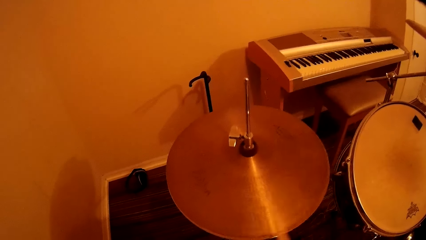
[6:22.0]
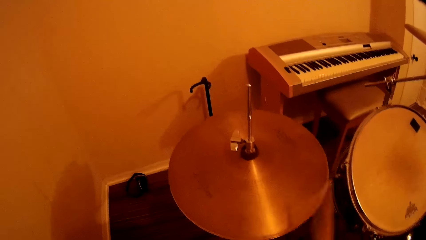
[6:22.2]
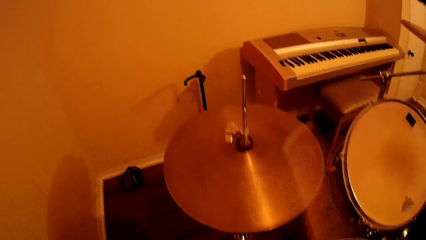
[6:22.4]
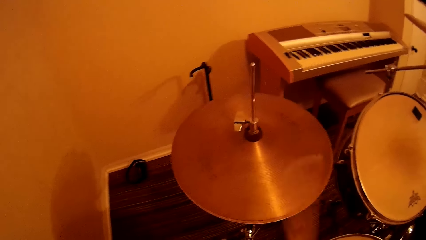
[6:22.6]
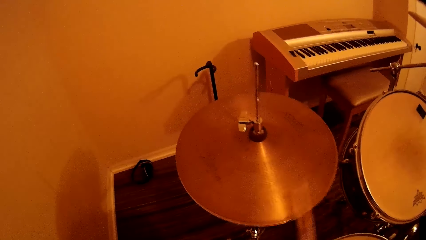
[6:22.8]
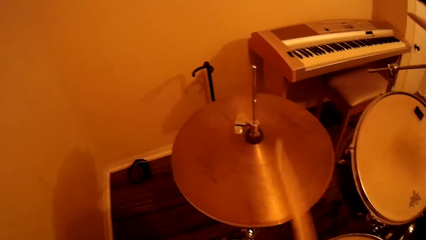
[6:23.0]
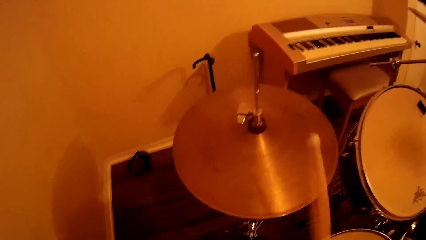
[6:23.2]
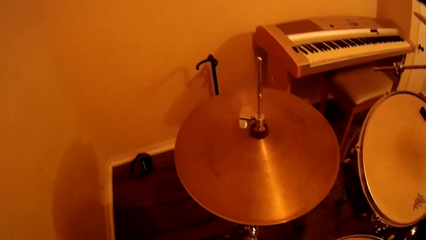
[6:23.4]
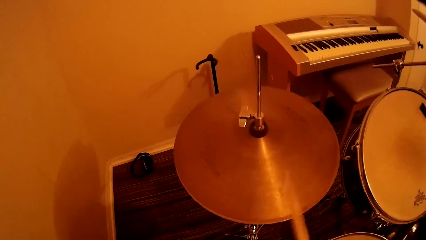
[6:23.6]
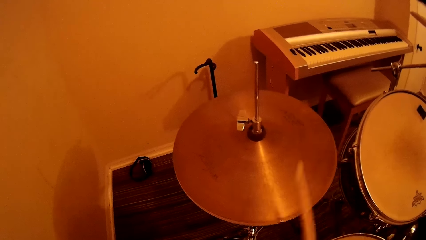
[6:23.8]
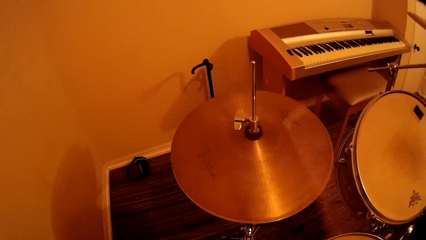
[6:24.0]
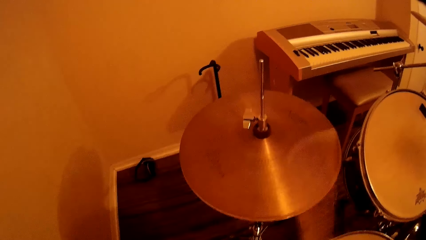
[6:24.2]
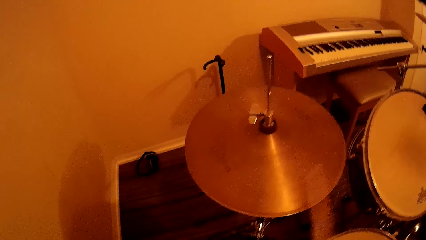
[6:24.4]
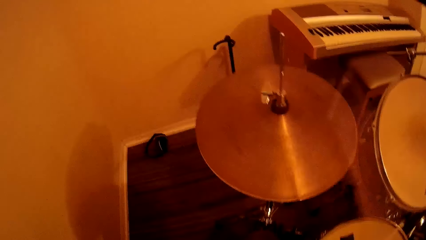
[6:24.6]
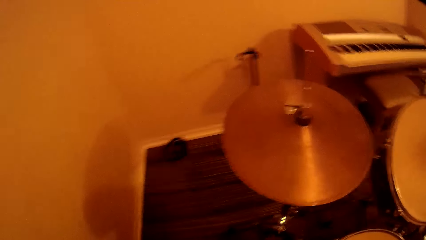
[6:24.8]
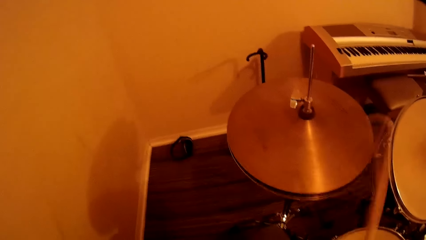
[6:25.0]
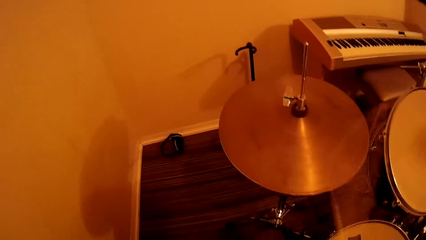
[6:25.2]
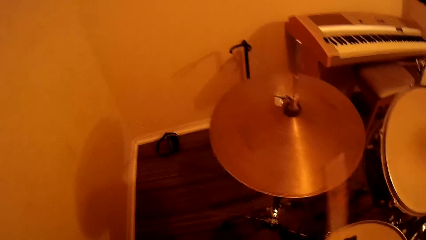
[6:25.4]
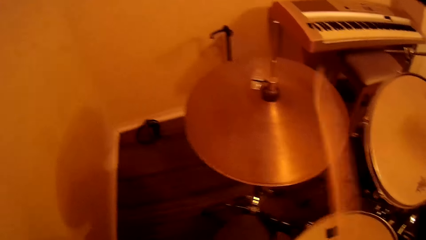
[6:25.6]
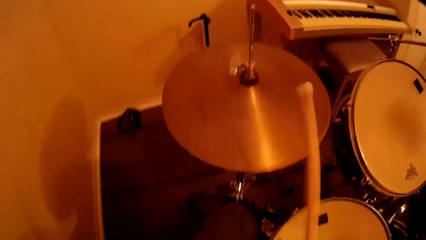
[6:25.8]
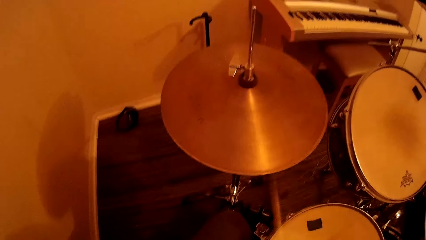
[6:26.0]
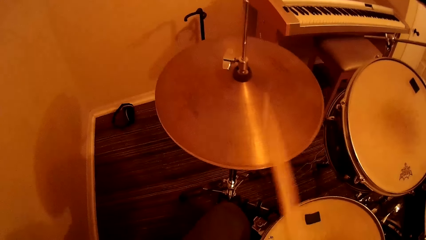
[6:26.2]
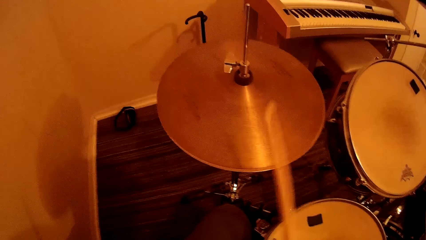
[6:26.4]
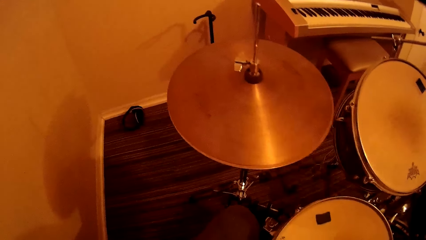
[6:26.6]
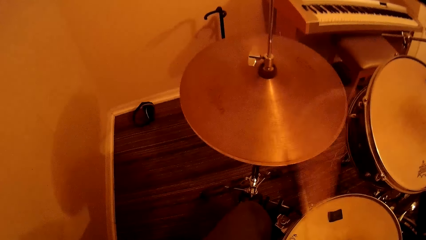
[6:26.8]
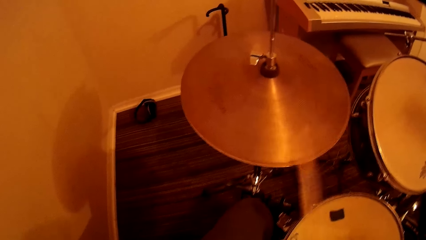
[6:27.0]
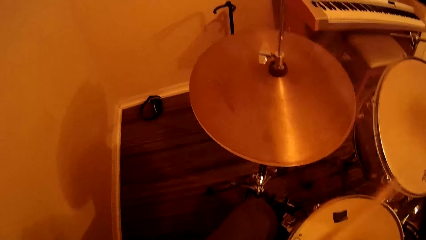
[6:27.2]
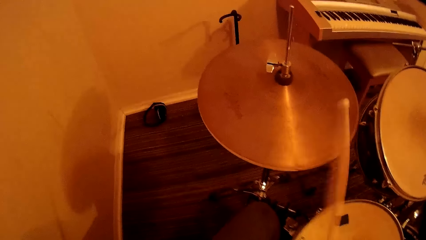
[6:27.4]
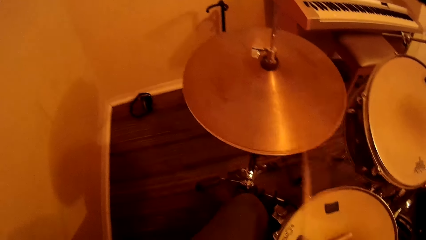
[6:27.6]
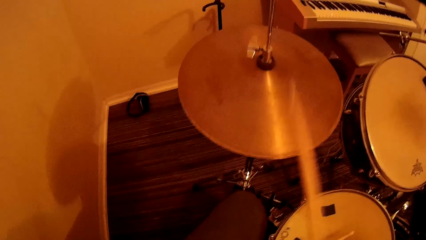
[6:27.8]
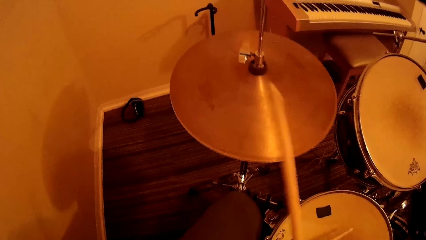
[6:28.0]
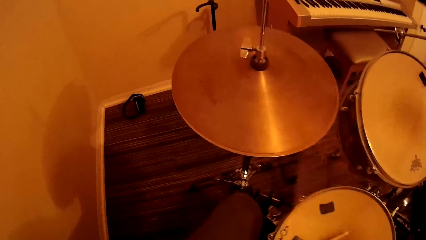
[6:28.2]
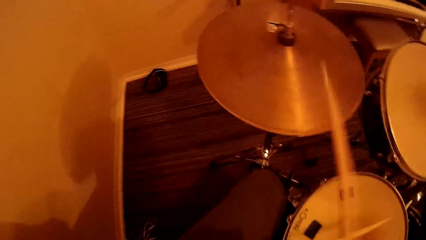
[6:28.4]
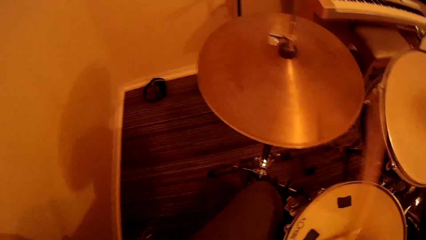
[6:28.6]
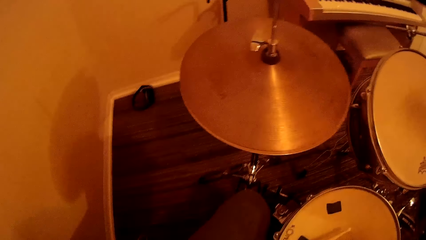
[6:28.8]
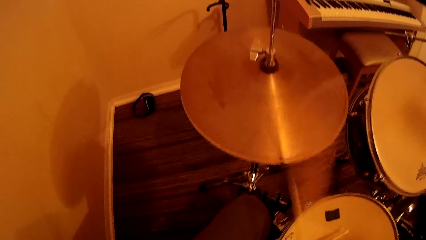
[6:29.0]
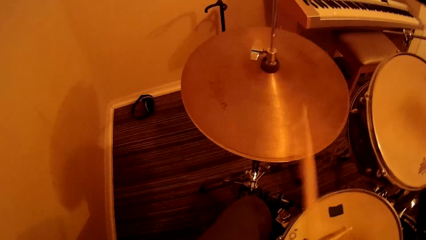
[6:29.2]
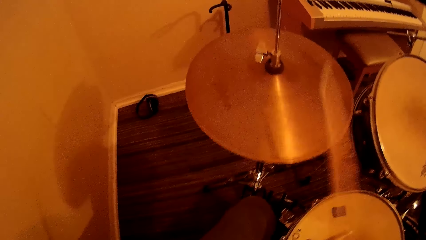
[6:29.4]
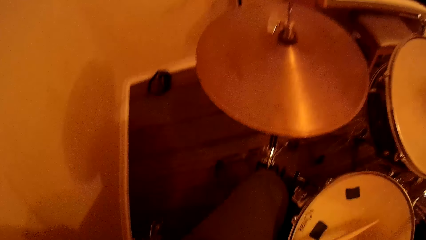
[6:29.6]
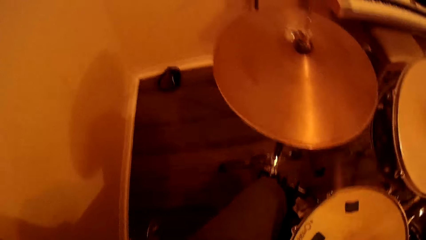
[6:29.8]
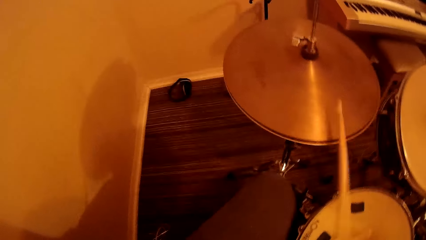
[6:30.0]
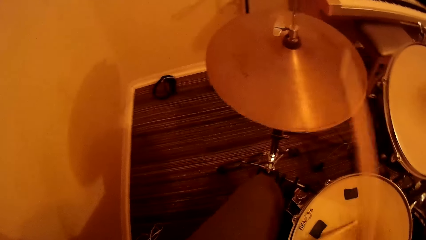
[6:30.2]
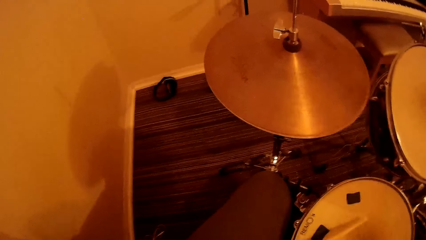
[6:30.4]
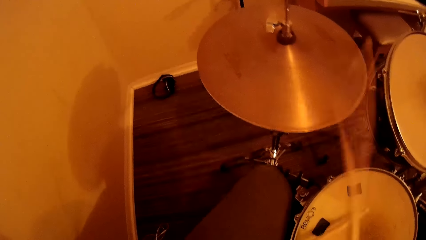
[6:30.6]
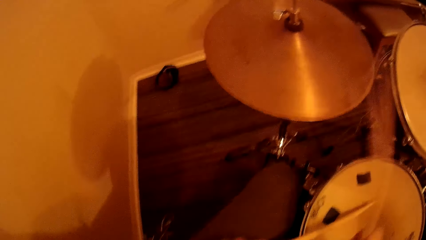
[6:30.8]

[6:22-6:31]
The camera wearer moves the leg on the music band.

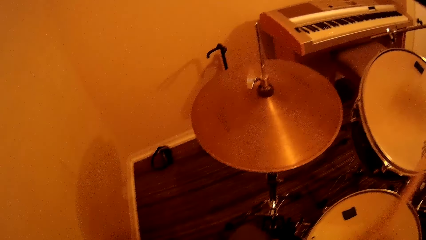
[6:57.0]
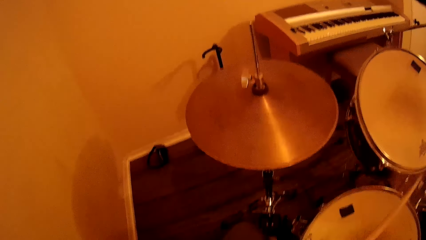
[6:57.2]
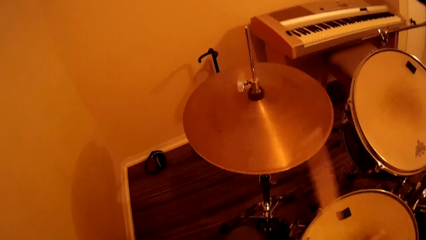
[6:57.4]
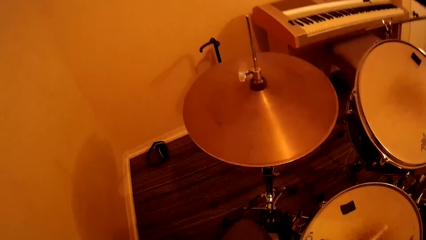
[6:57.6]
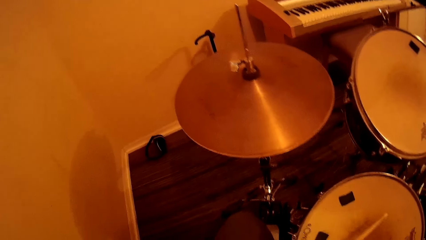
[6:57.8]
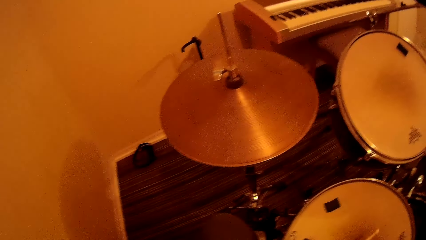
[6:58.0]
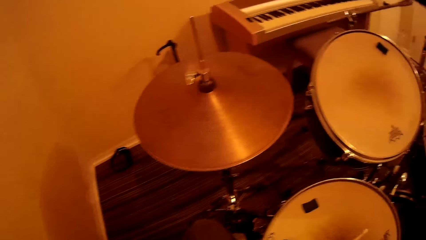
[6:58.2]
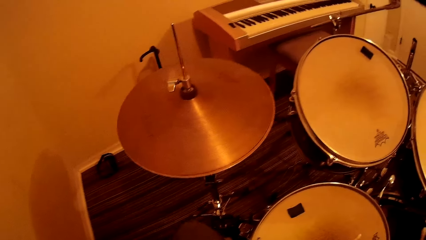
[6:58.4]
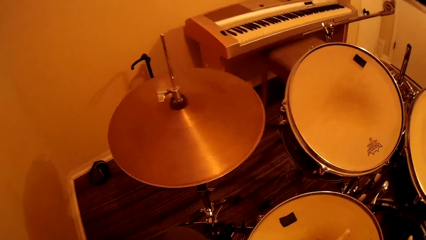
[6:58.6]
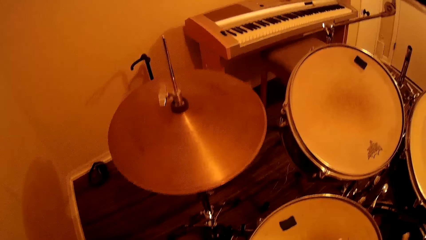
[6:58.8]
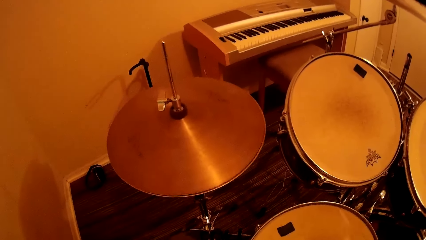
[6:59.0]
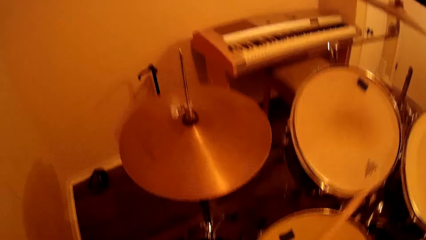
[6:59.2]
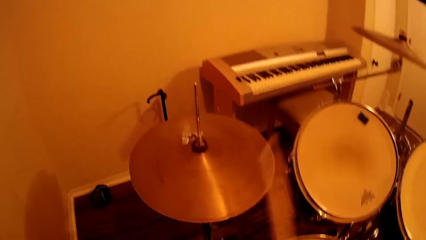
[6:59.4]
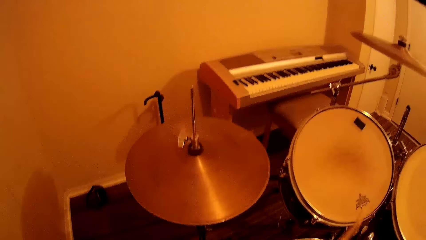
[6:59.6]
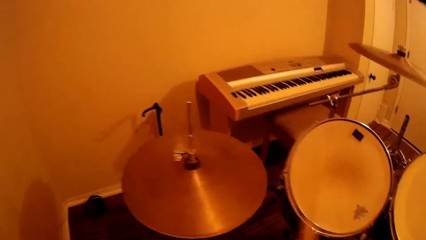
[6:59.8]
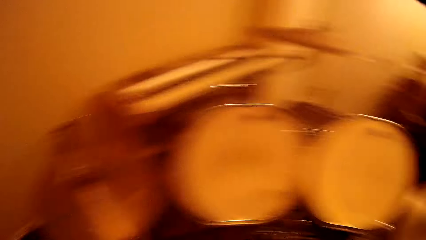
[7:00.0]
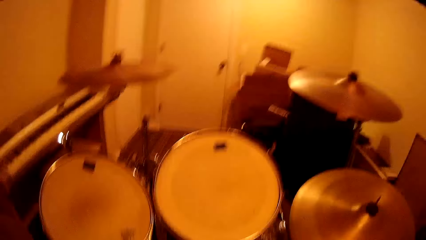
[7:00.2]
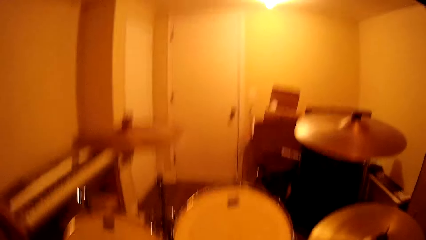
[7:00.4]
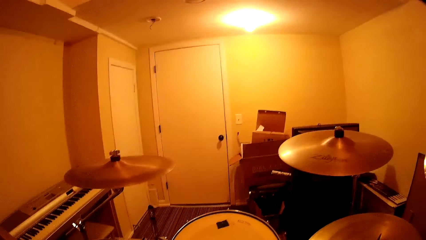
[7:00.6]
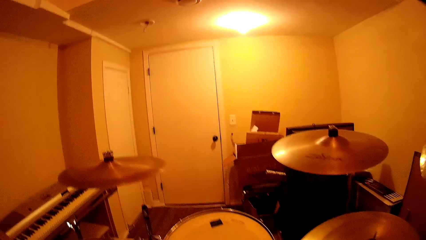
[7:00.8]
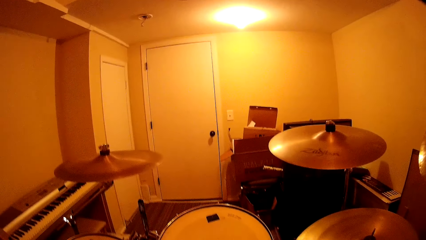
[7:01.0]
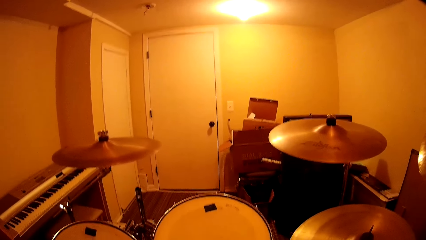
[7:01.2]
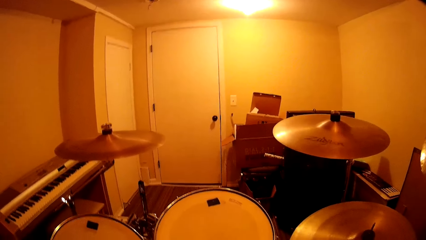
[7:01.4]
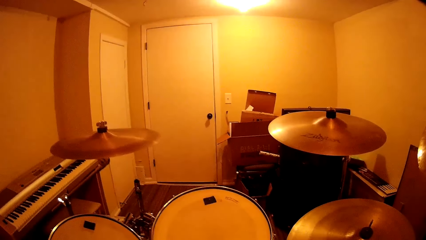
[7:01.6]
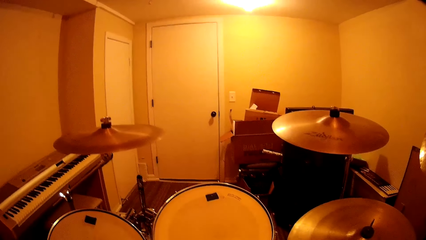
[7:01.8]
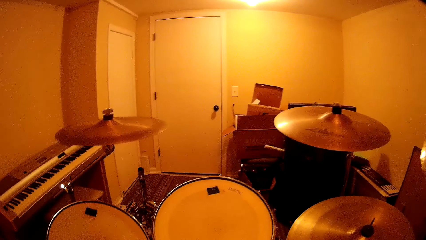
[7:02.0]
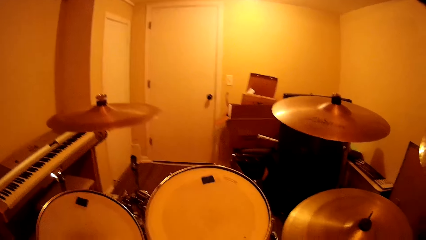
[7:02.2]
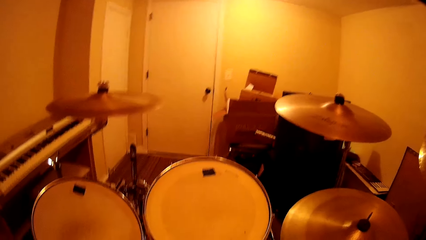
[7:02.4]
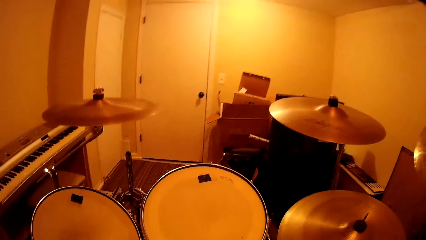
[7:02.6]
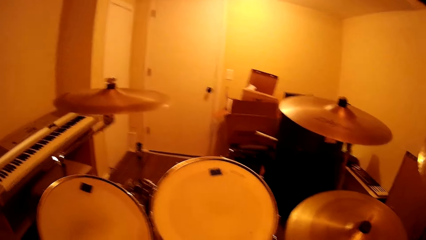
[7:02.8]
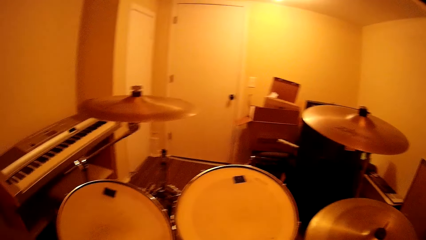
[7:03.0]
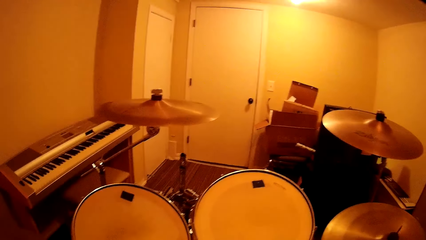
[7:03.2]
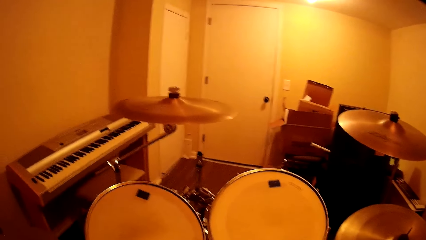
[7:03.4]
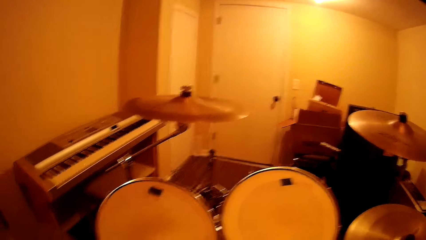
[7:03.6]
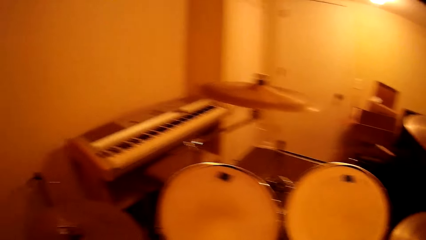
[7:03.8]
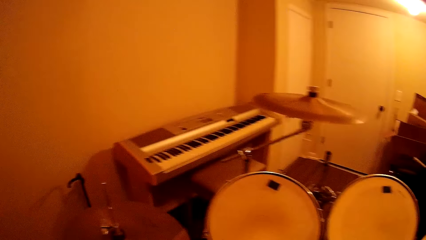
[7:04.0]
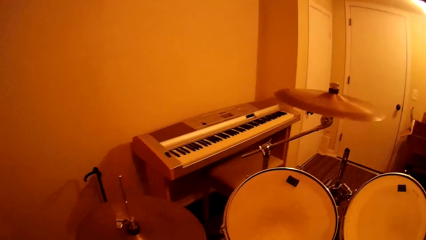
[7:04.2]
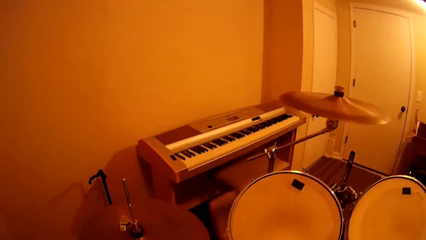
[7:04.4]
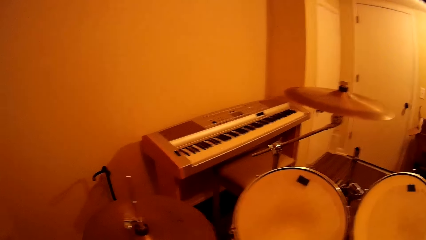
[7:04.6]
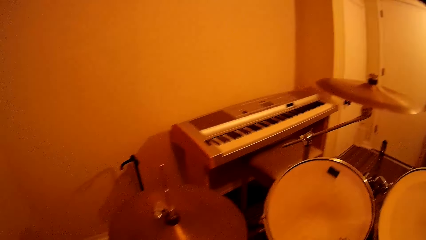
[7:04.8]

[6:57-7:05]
The camera wearer moves the leg on the music band. They play the music band using the drum stick.
